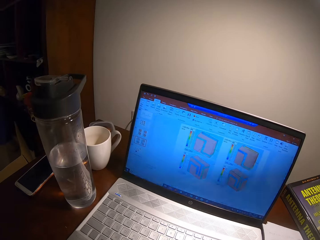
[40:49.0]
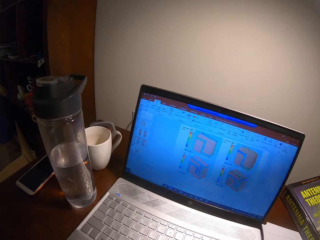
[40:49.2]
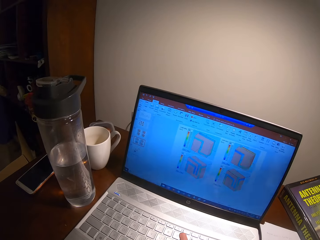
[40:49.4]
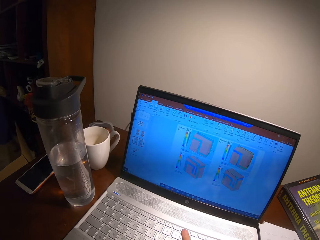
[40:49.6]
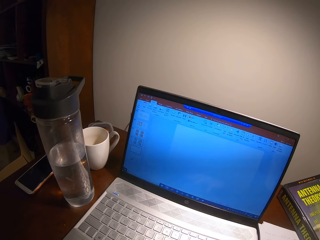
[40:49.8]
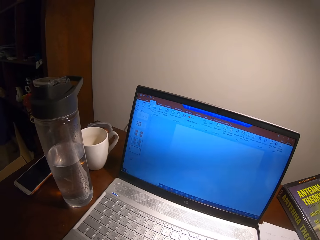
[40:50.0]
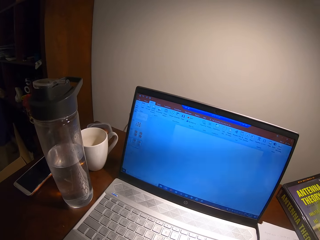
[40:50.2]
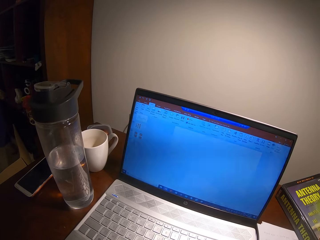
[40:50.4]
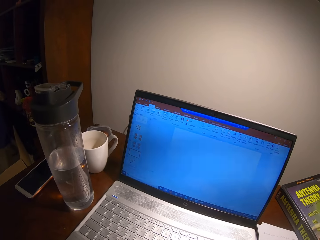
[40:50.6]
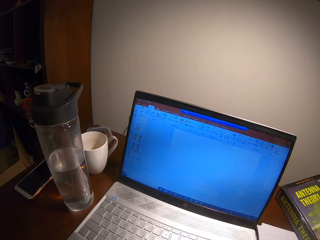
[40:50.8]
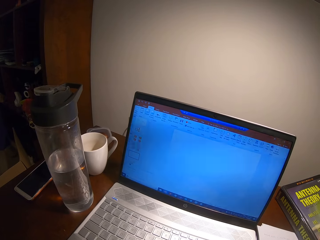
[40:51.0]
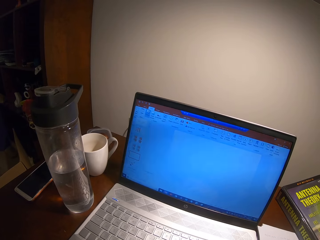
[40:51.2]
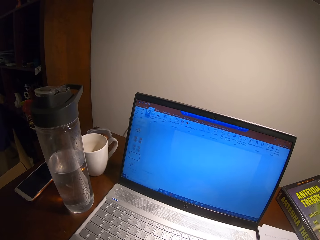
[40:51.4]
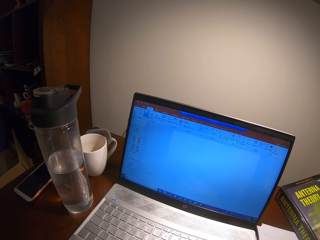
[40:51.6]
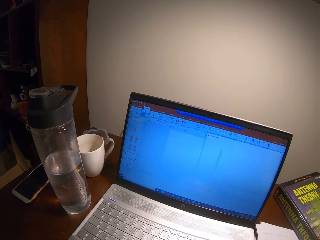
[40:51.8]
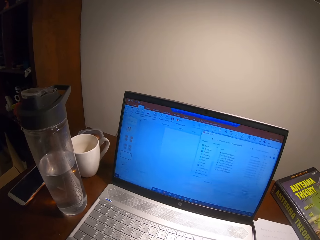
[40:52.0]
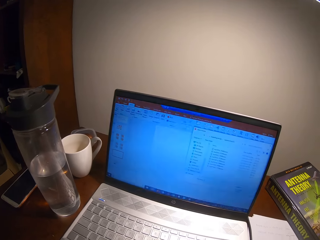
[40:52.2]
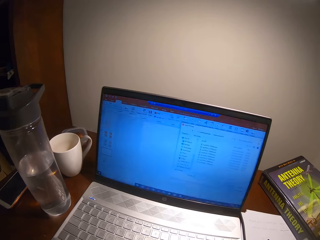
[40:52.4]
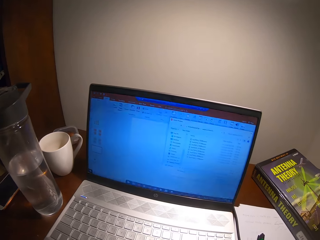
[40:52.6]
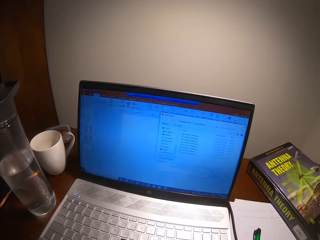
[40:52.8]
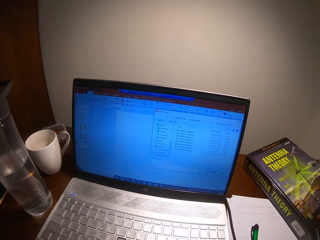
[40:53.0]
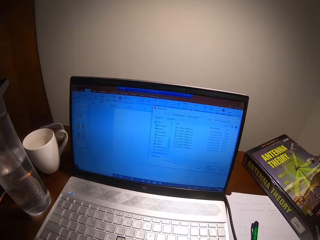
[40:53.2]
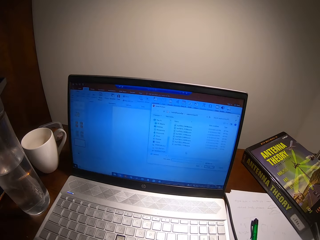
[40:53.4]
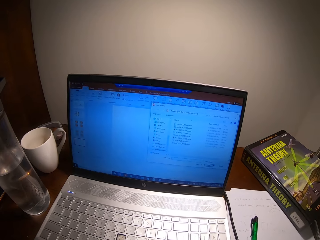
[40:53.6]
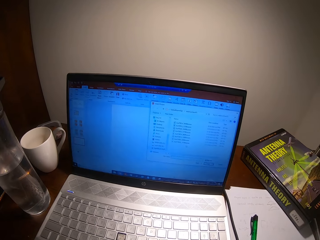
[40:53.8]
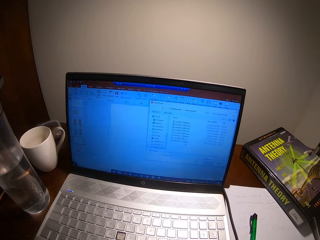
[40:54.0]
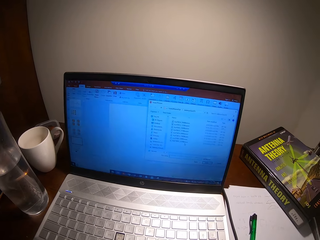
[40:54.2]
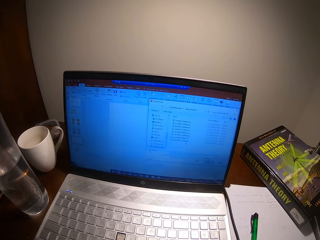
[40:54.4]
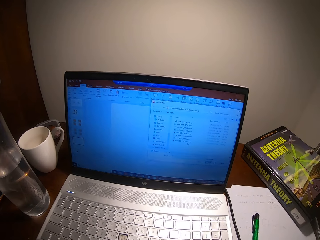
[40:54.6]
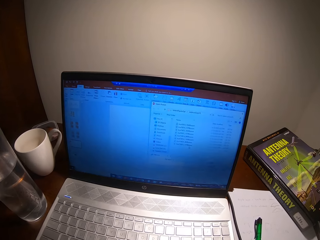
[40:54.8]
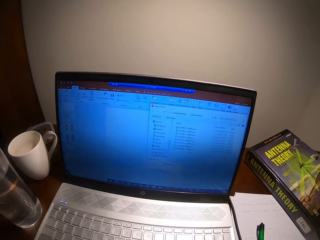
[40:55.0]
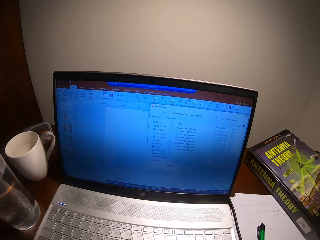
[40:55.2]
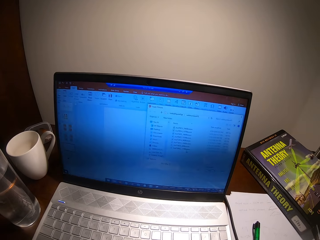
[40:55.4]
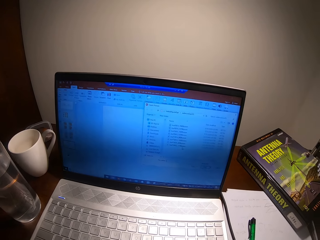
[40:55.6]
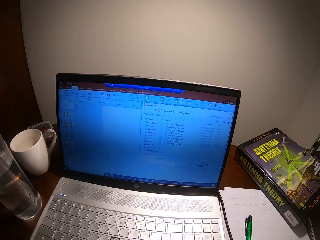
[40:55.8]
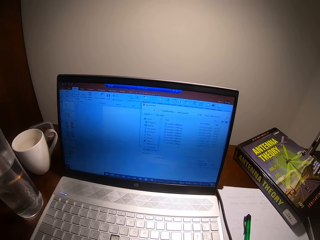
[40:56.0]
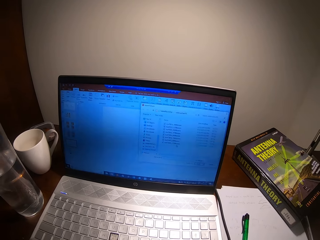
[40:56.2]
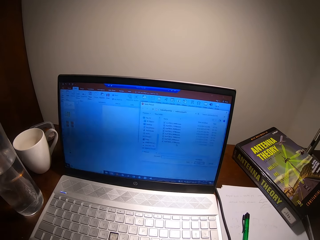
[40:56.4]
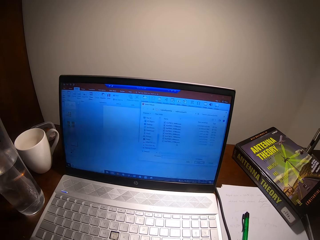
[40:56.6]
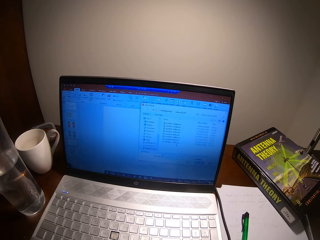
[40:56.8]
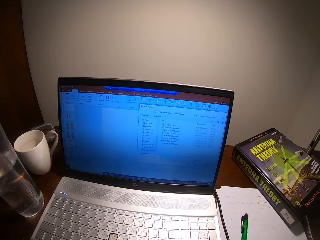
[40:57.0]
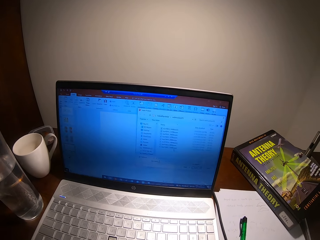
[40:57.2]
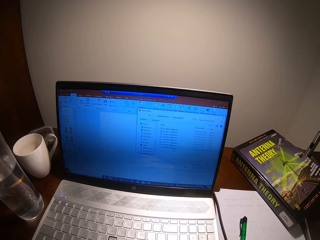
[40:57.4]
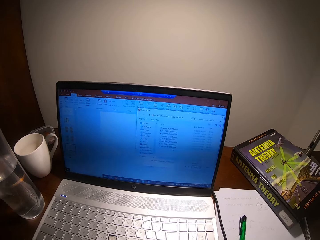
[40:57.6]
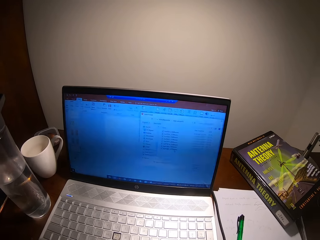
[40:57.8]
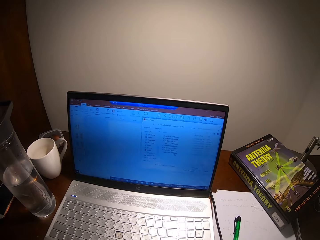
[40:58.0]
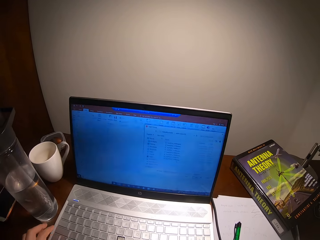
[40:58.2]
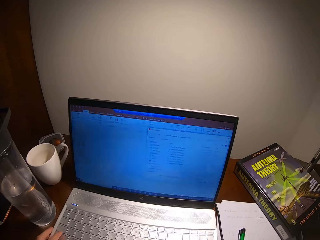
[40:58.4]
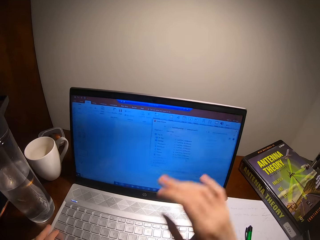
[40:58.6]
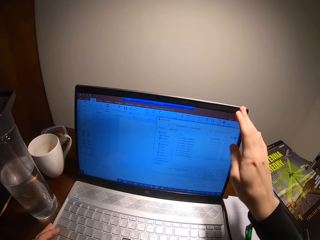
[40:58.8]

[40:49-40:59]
The camera wearer looks around. They use the laptop.

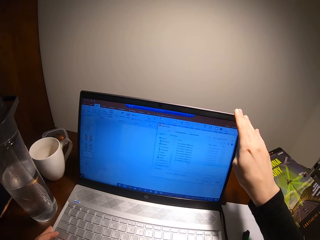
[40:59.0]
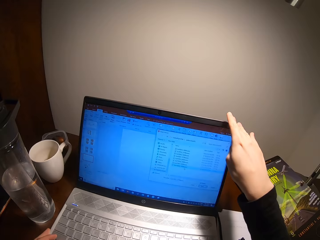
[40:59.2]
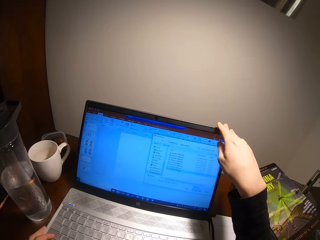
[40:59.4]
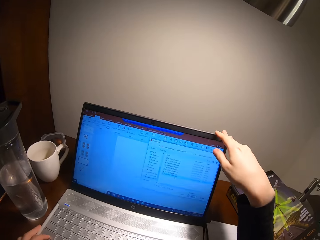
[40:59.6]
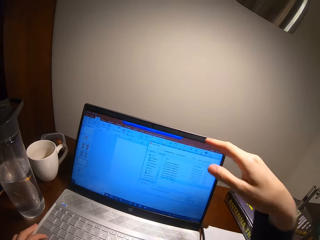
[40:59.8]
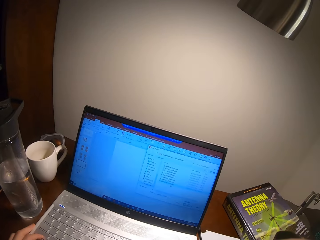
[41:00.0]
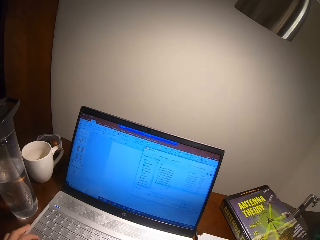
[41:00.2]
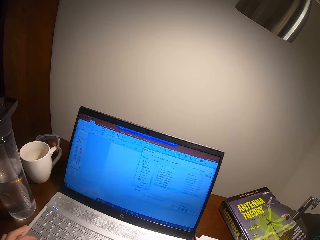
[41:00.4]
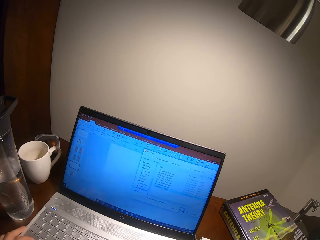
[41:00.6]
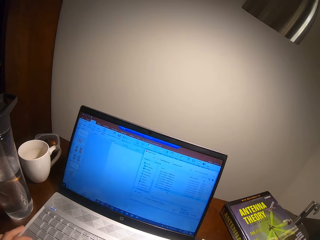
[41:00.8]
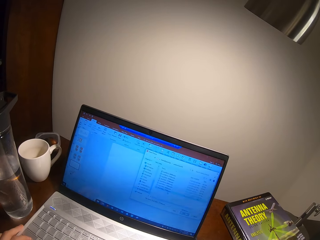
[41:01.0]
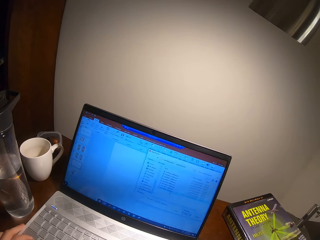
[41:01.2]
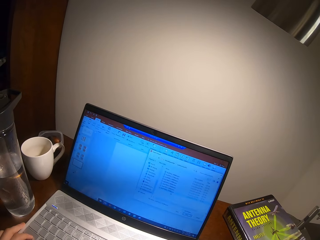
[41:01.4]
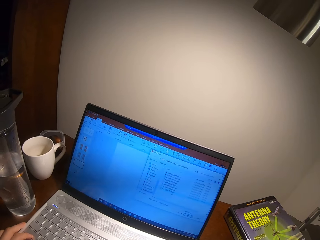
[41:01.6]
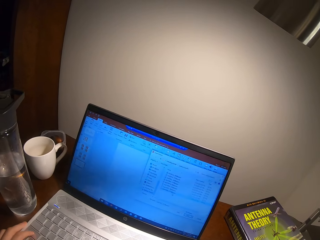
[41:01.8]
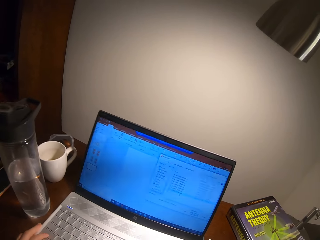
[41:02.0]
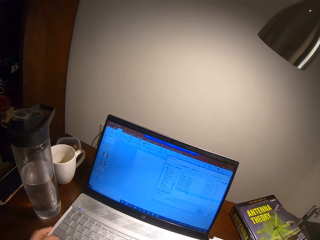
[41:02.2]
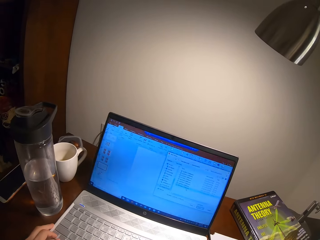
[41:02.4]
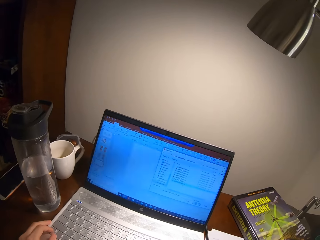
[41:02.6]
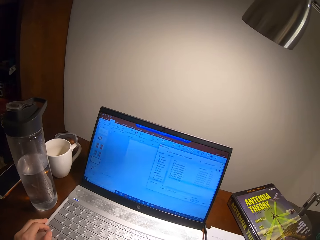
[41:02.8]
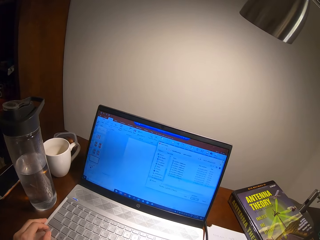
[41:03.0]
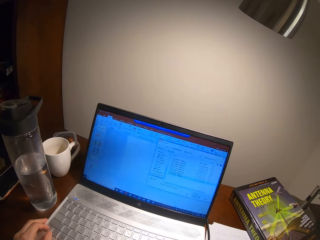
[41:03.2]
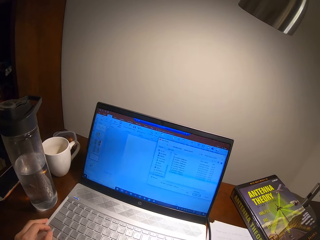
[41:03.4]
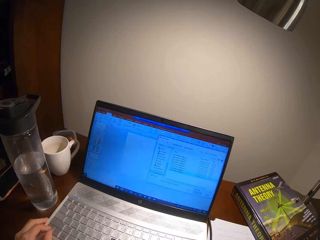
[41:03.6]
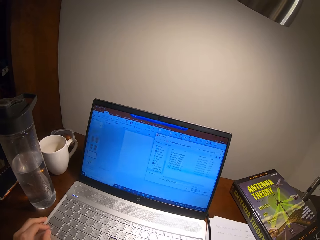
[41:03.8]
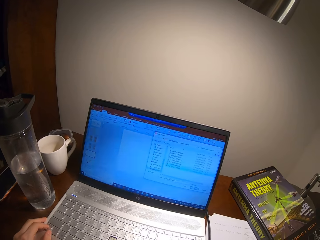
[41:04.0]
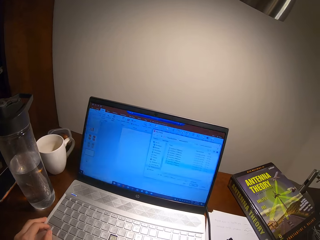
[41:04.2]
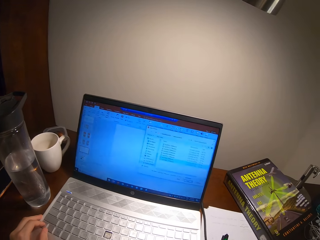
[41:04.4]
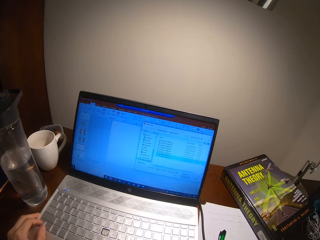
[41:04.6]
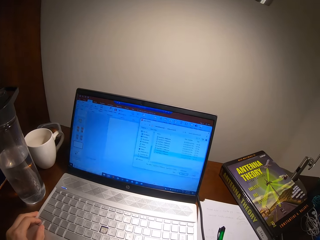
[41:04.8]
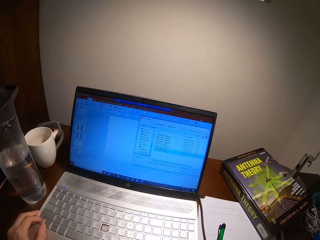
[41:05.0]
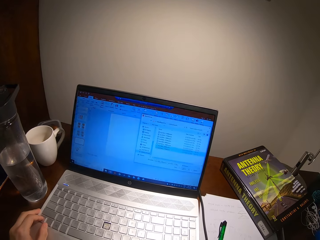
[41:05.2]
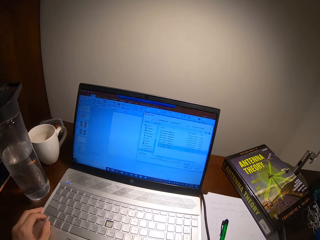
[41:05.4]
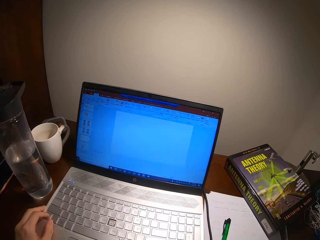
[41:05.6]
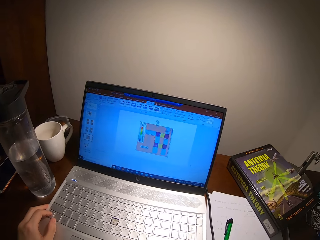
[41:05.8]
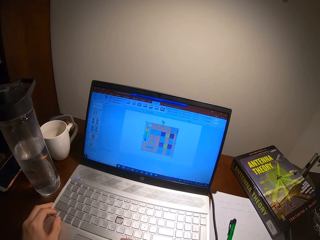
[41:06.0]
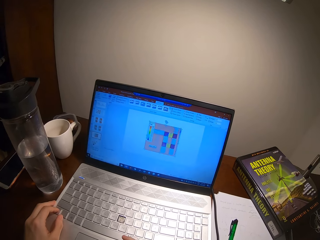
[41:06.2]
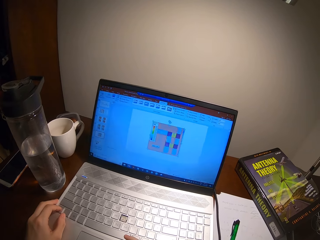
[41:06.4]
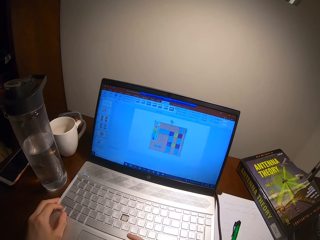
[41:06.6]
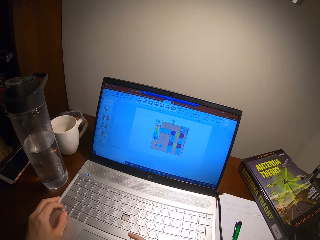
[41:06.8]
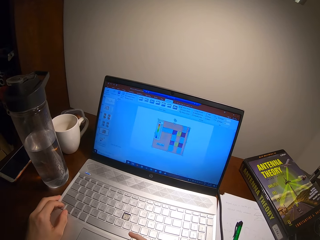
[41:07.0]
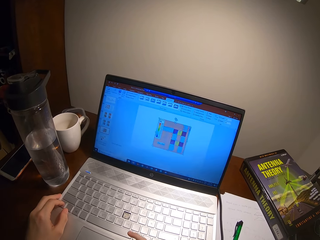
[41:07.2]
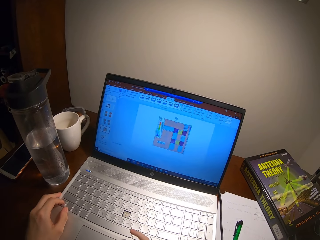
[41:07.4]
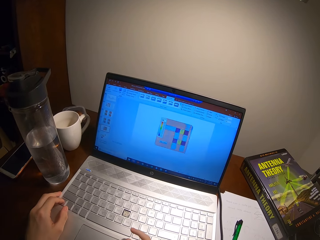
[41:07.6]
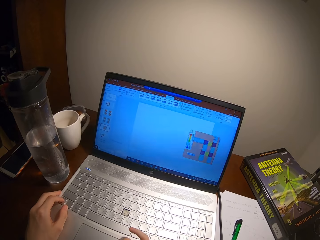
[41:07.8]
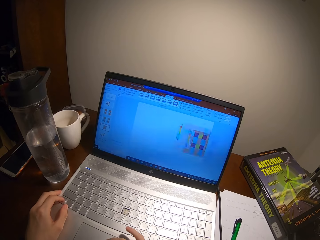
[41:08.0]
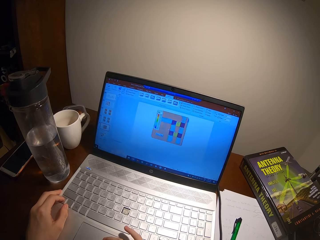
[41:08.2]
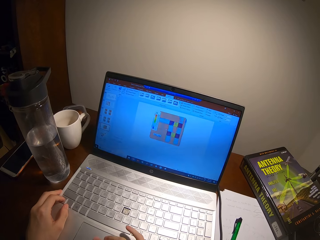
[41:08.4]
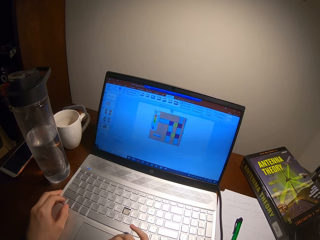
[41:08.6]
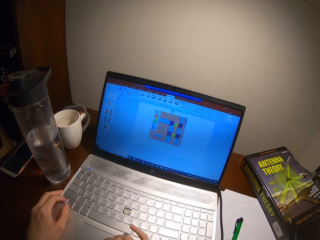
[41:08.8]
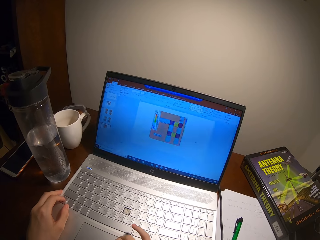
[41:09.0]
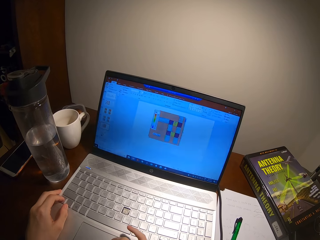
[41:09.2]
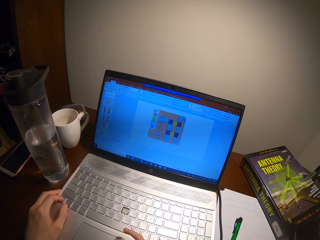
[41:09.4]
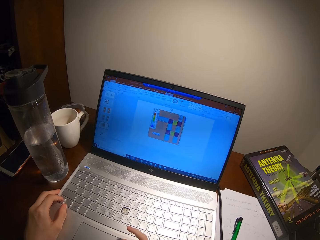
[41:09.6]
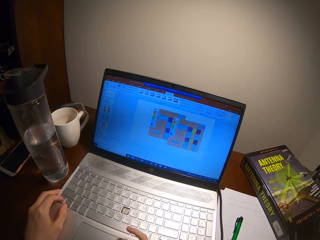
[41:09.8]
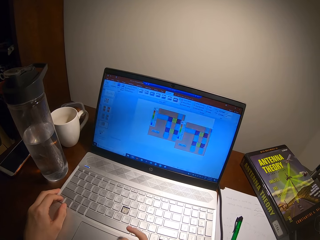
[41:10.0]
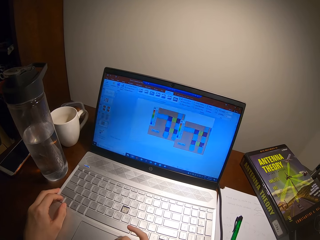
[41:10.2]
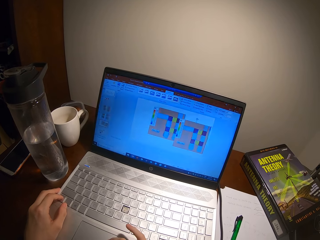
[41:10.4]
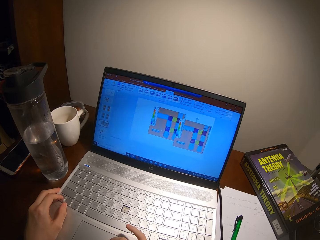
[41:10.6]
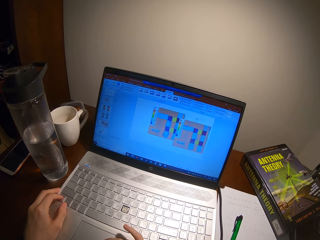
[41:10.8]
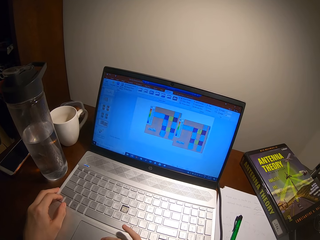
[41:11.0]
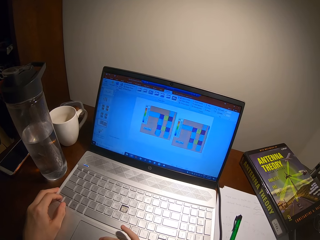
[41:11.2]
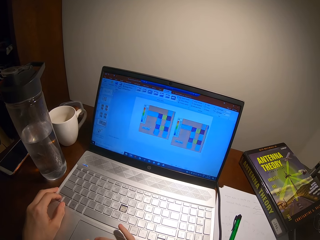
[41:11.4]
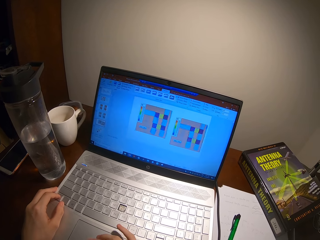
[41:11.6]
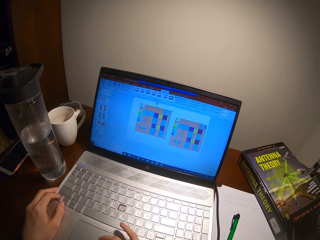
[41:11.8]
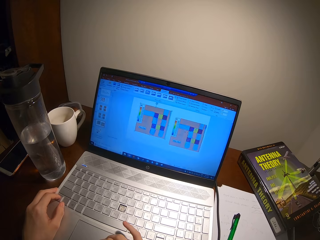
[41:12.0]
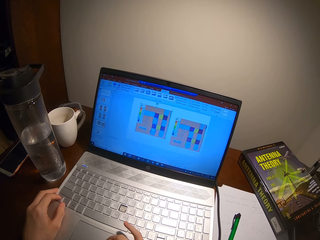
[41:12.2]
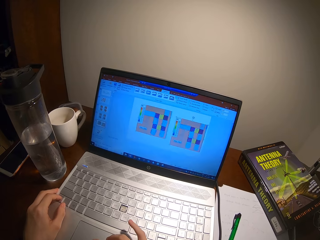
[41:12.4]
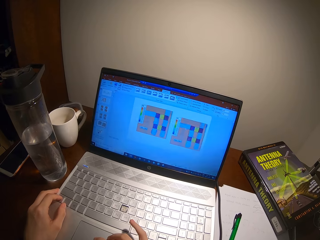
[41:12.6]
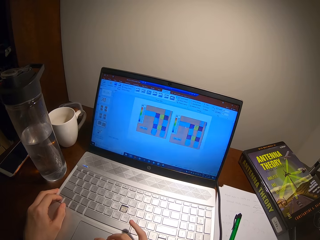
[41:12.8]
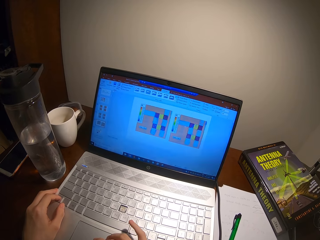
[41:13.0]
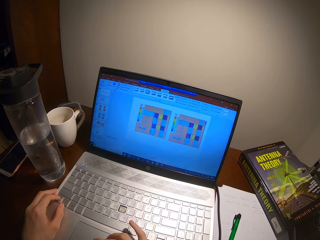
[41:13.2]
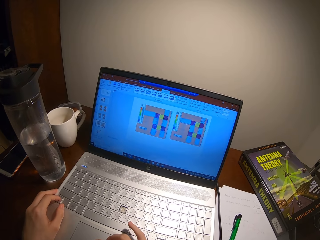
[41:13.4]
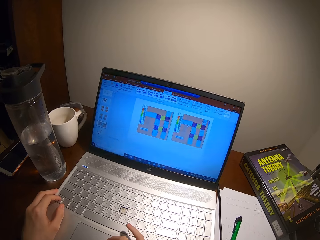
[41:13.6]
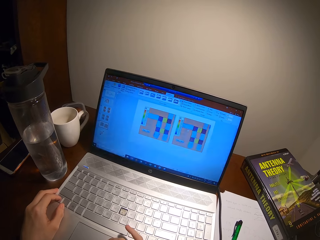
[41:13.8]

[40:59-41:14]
The camera wearer holds the laptop top. They push the laptop, scroll on the laptop, look around and use the laptop.
